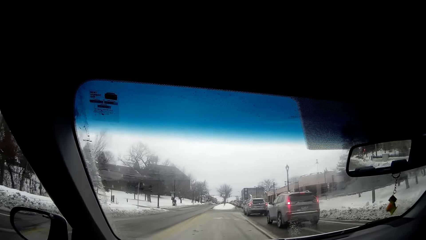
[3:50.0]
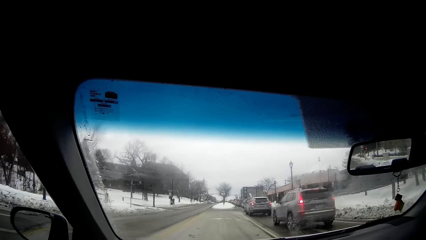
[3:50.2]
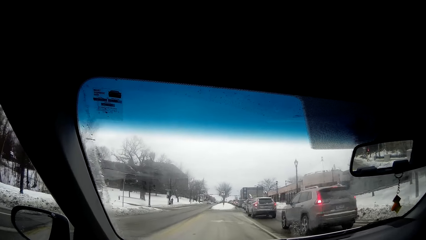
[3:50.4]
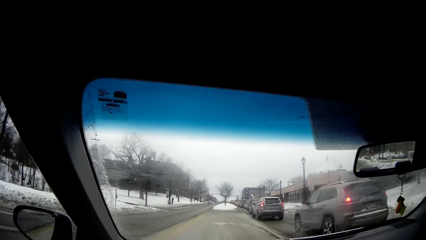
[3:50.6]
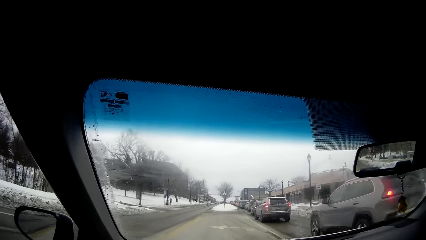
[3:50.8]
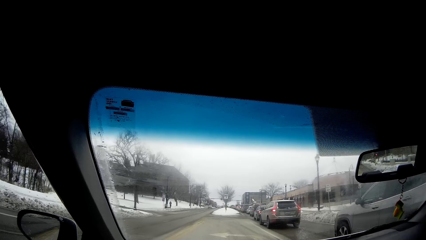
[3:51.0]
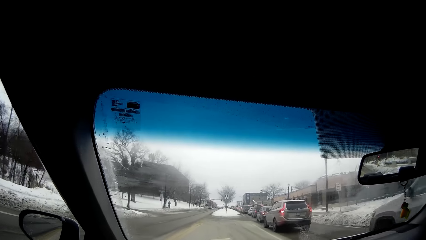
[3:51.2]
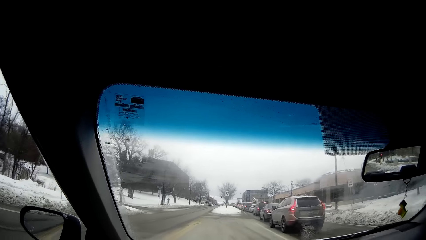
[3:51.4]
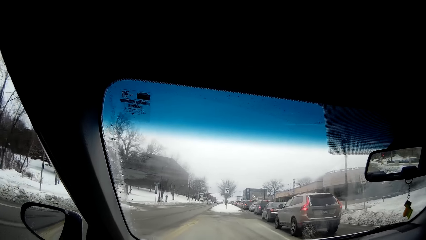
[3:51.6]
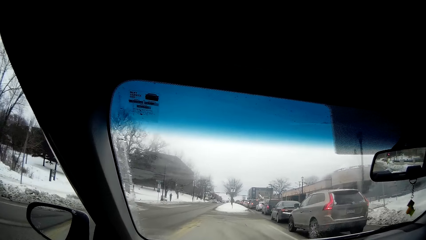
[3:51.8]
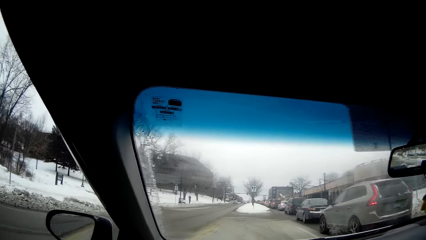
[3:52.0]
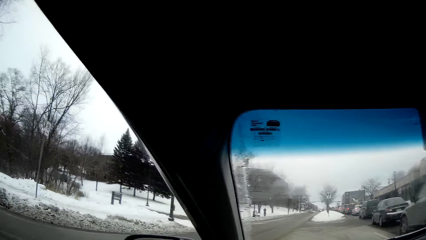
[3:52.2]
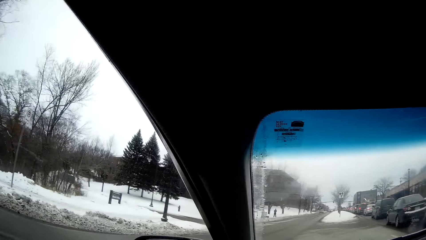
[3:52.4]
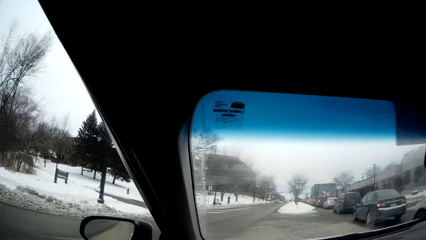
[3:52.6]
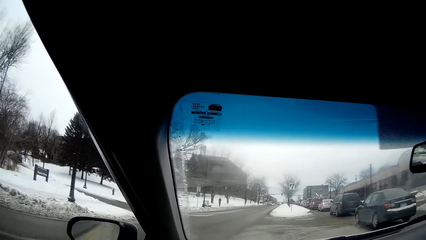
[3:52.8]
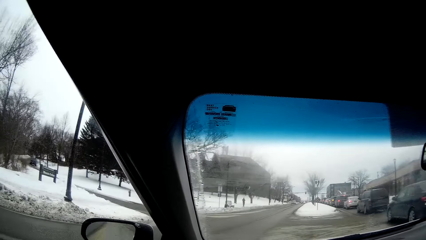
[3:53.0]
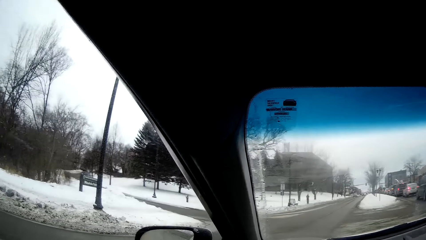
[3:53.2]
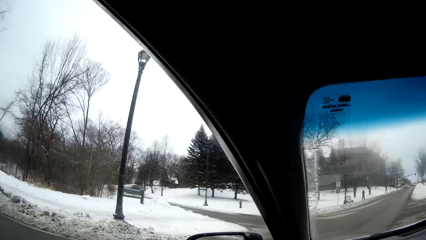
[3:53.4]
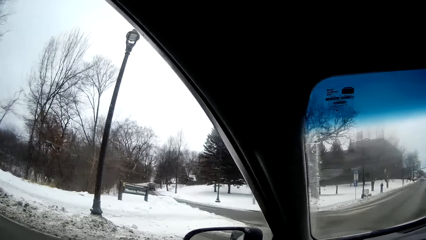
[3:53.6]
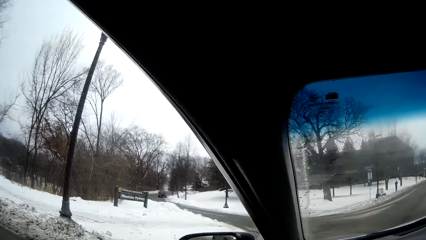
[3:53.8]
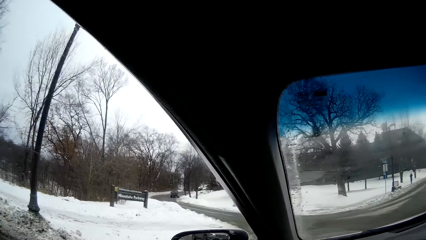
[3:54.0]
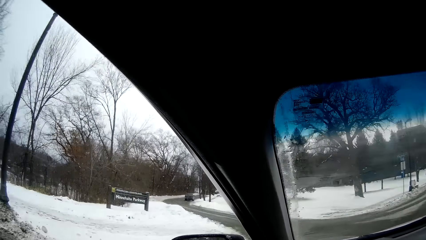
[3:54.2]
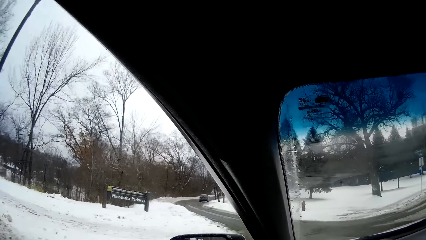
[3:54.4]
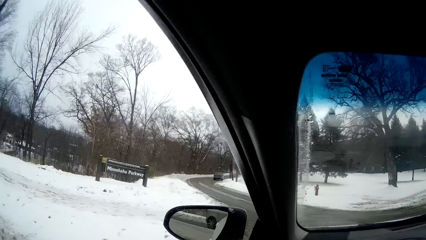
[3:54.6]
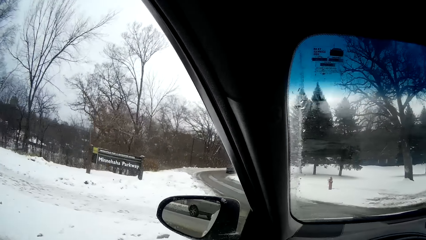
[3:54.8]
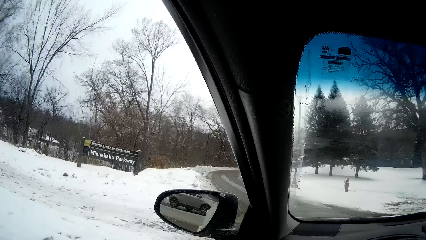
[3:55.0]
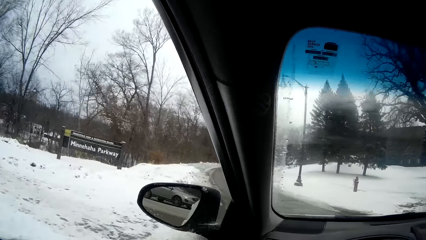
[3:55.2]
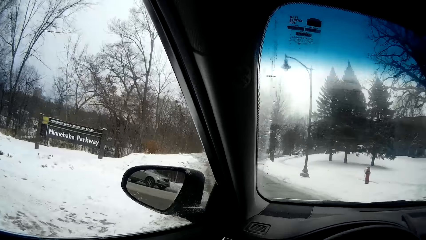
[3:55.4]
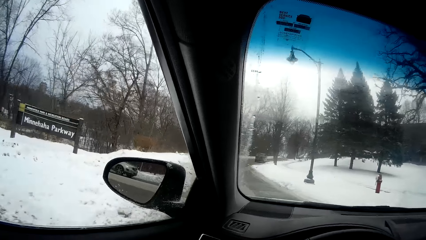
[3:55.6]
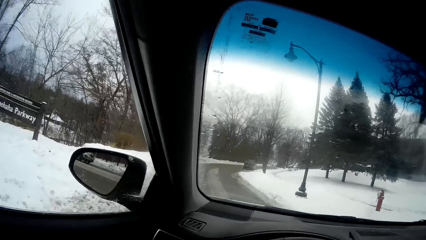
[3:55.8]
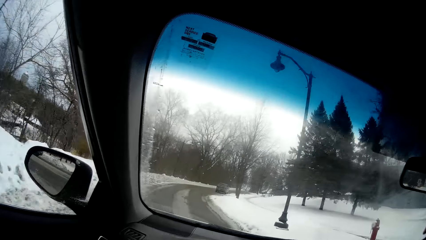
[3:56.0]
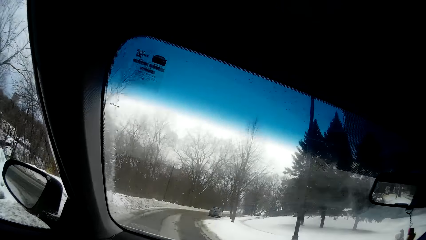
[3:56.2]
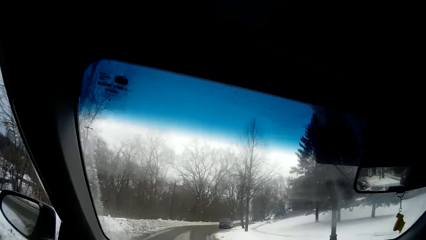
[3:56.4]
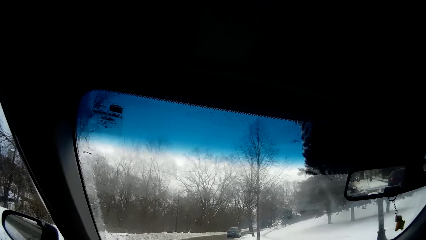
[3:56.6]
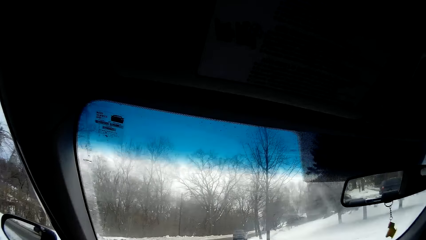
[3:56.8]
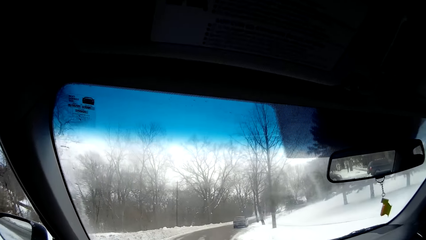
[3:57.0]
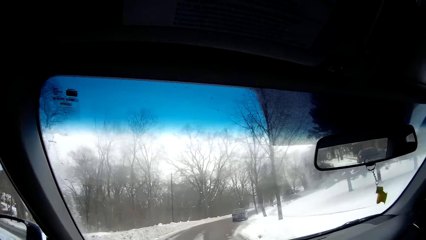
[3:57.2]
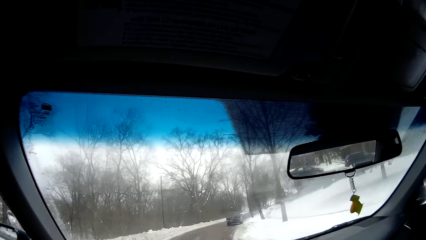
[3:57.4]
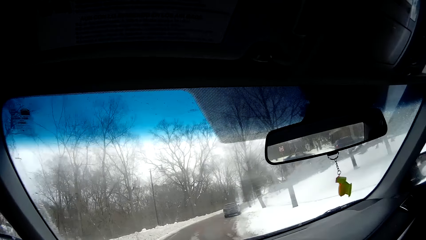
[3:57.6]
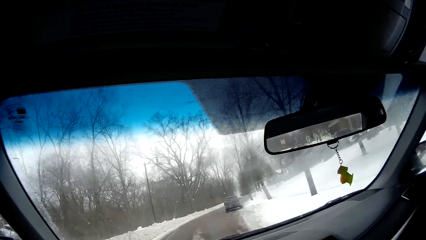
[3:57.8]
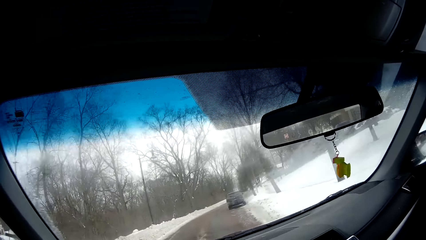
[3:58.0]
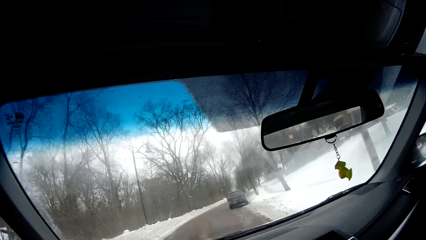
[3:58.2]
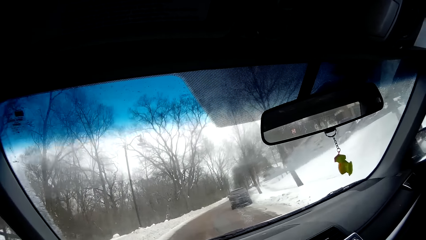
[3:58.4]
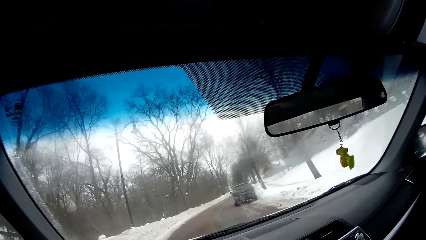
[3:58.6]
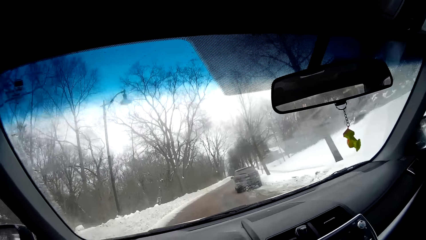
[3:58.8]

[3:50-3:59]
The camera wearer turns left.

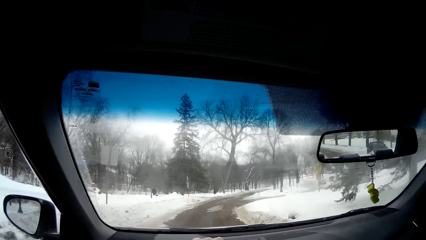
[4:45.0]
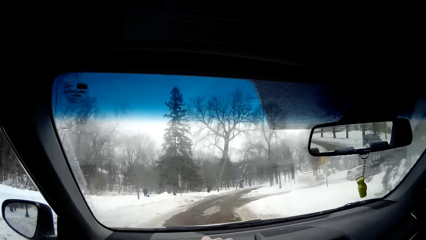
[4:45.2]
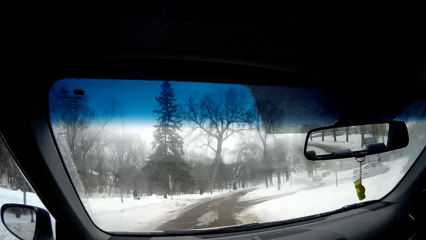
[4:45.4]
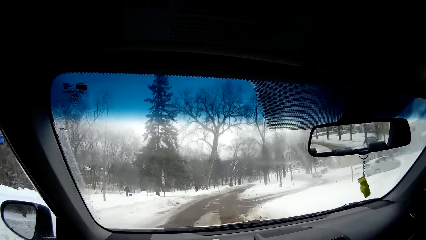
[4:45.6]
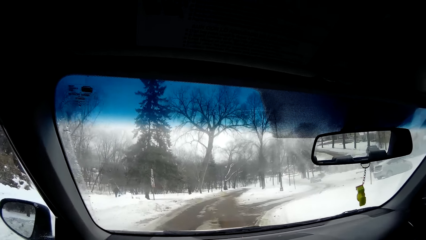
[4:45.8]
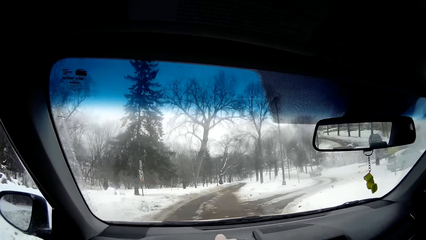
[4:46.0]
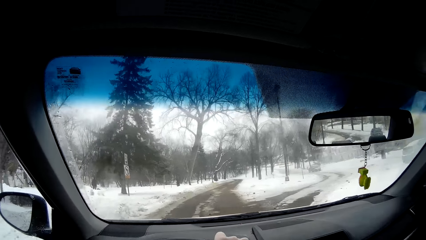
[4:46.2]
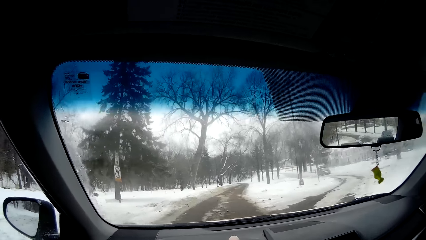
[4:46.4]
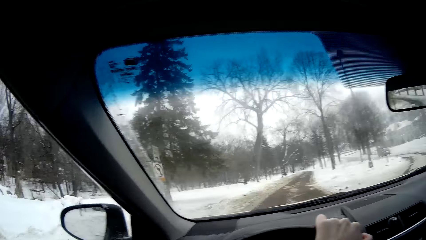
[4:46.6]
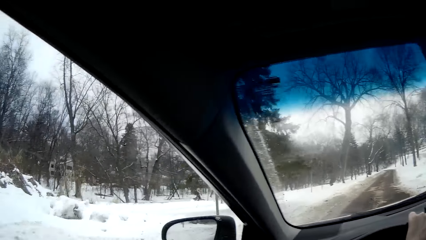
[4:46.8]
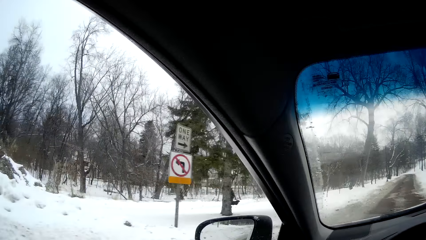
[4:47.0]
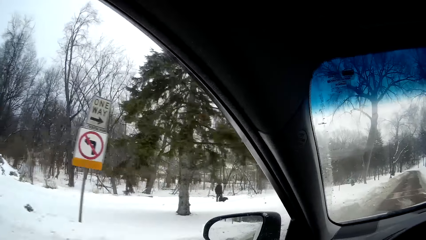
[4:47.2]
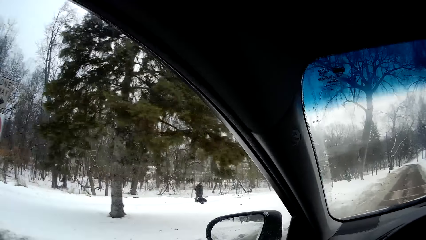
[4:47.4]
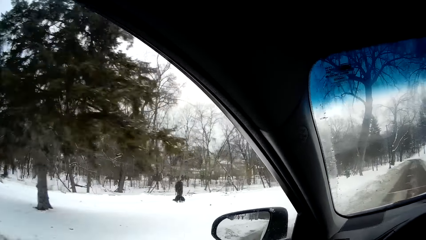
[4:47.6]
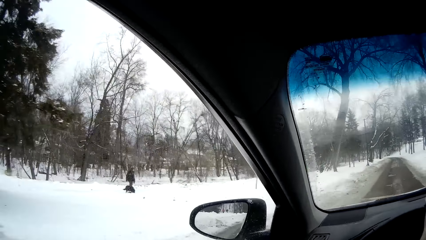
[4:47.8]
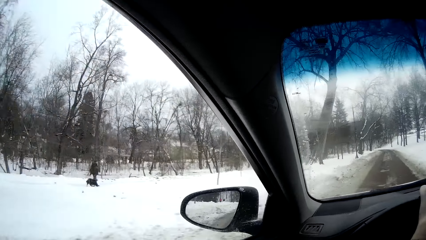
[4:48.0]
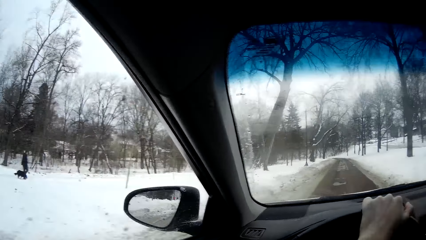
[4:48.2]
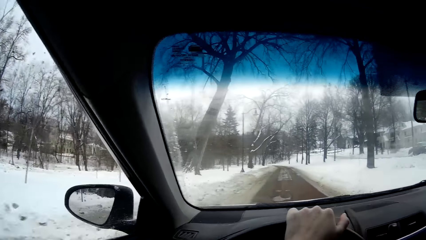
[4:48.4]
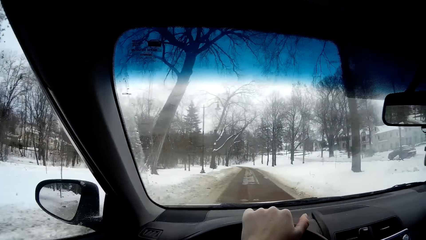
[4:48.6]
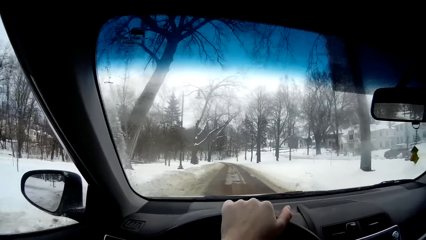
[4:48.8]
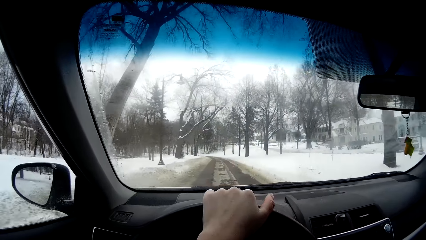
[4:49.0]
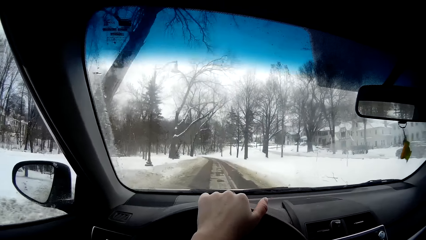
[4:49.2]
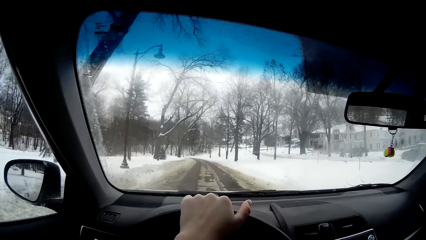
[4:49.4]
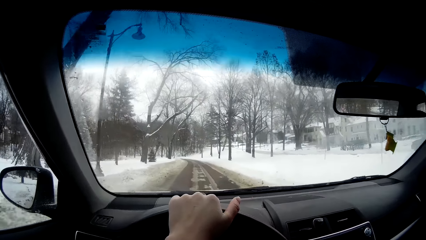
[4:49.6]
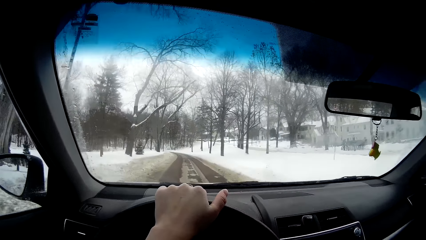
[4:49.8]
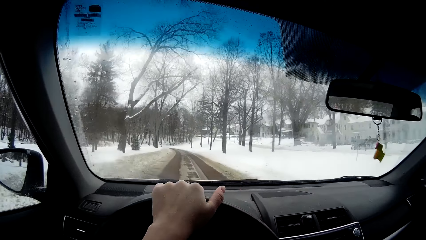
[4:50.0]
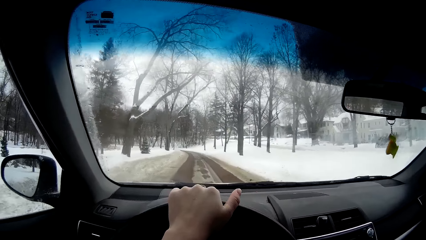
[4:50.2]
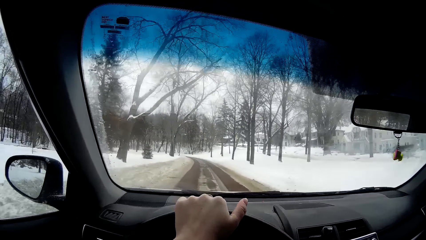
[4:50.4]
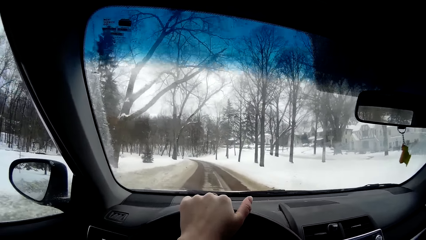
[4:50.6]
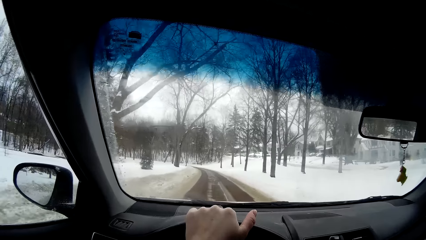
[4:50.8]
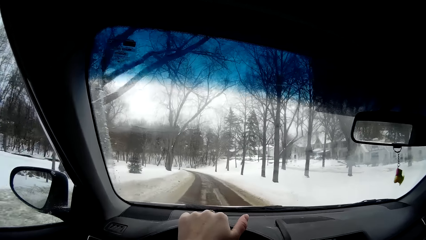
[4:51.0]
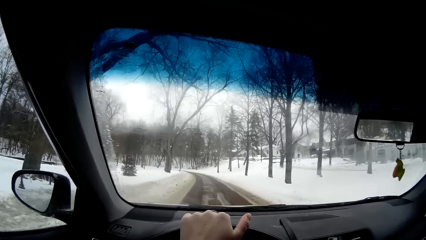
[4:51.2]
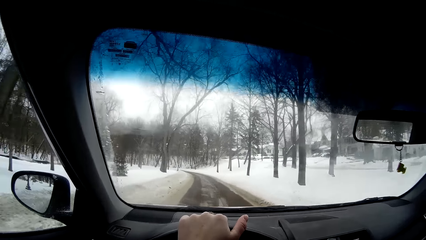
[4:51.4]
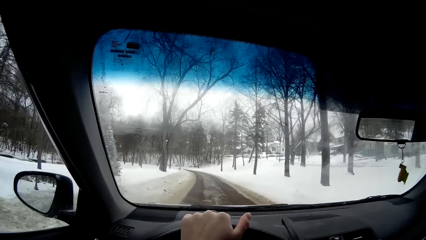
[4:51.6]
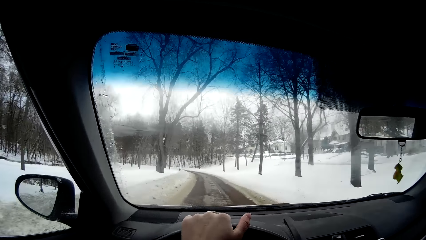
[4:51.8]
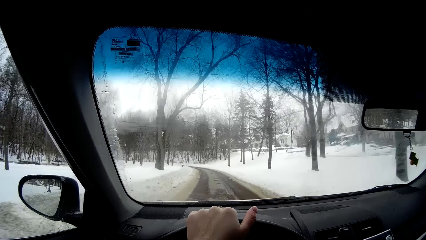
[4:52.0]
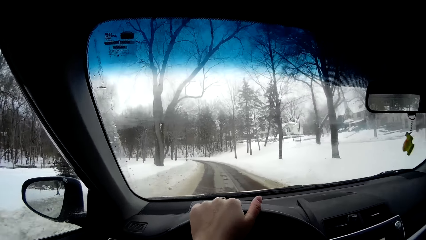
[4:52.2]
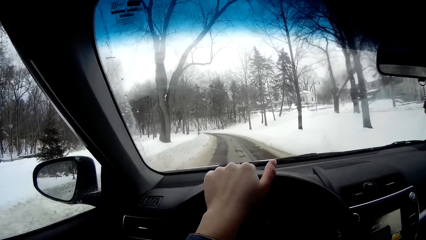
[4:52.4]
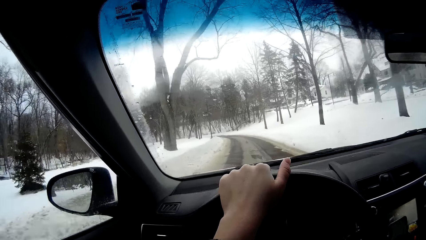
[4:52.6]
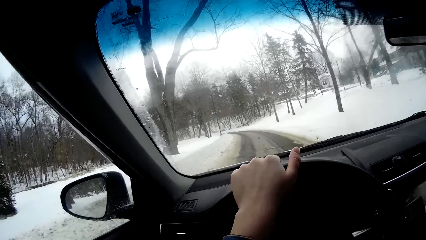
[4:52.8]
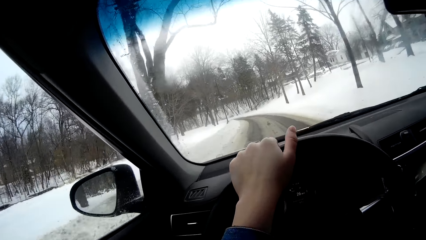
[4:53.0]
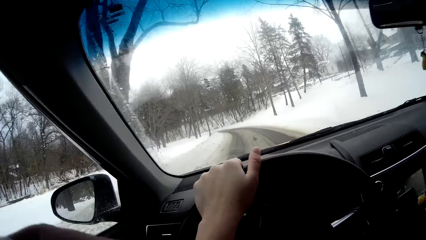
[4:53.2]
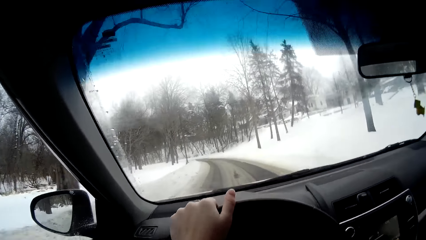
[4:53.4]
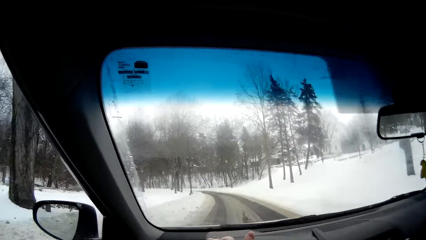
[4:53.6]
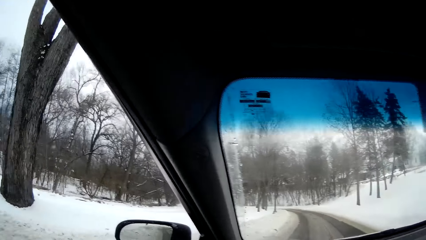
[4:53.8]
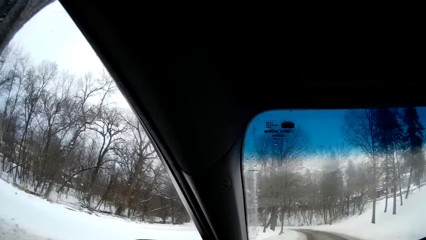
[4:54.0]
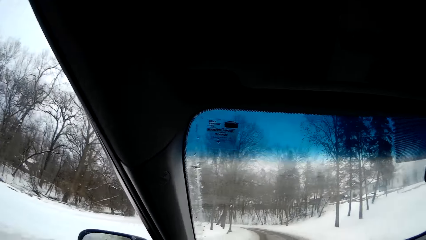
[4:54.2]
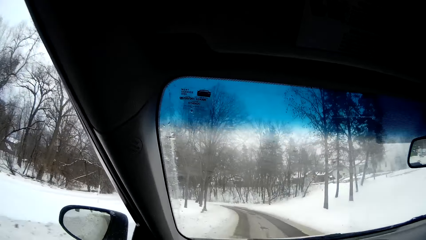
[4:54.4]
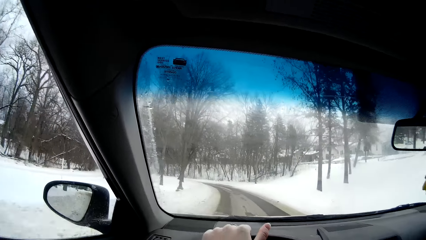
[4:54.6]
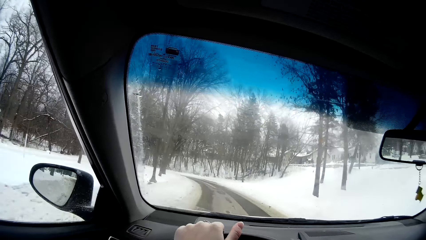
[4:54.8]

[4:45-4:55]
The camera wearer looks at the sign.
